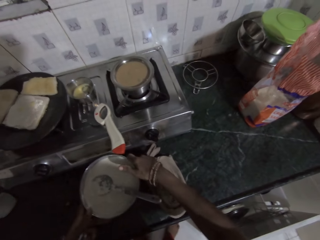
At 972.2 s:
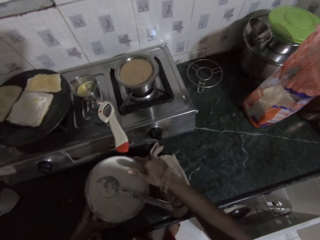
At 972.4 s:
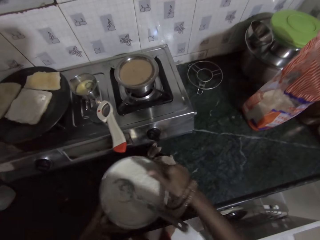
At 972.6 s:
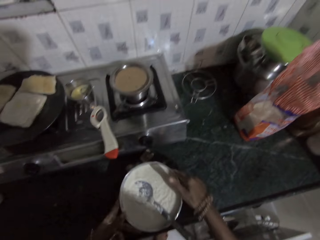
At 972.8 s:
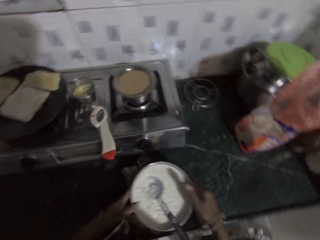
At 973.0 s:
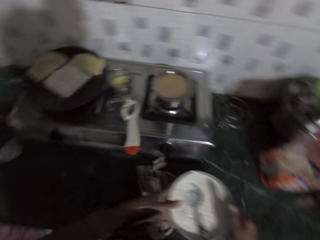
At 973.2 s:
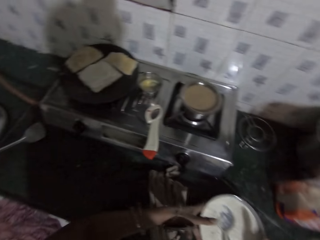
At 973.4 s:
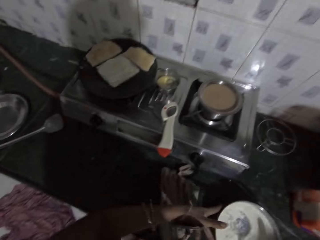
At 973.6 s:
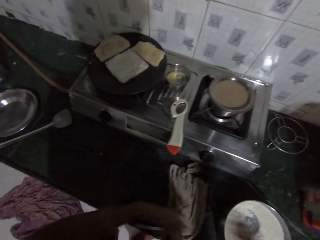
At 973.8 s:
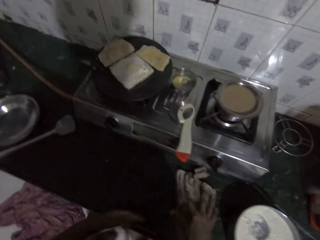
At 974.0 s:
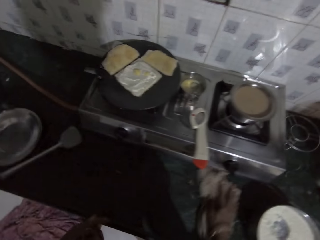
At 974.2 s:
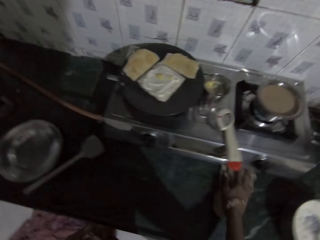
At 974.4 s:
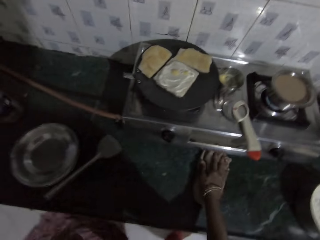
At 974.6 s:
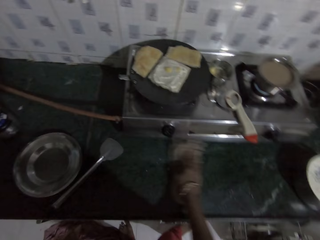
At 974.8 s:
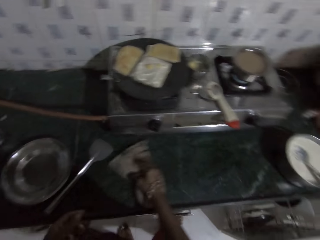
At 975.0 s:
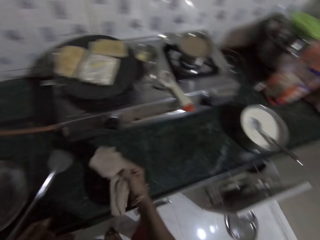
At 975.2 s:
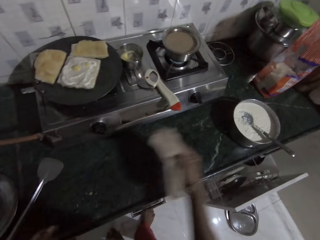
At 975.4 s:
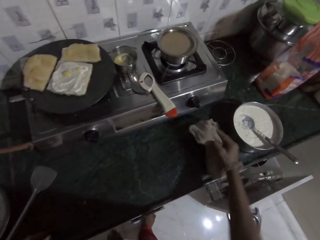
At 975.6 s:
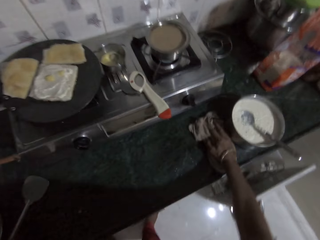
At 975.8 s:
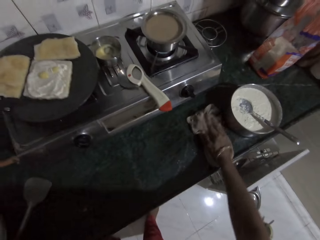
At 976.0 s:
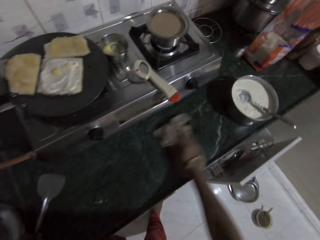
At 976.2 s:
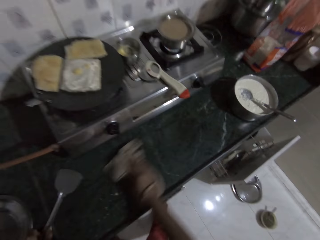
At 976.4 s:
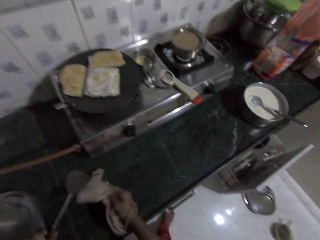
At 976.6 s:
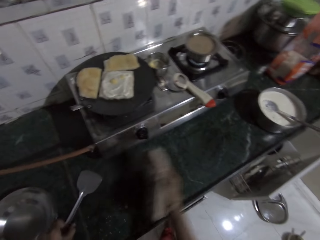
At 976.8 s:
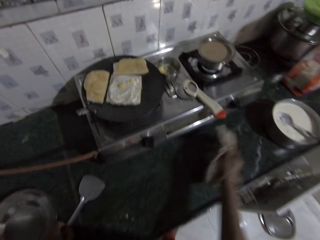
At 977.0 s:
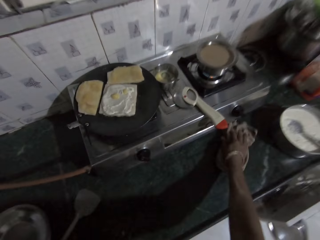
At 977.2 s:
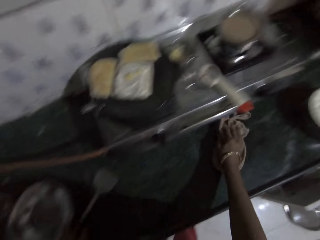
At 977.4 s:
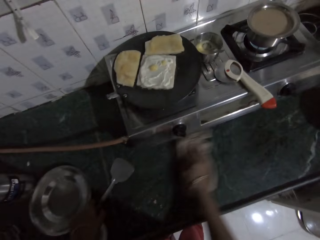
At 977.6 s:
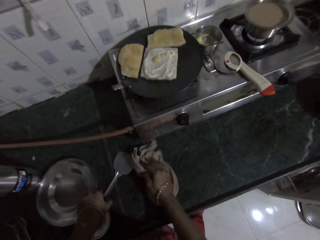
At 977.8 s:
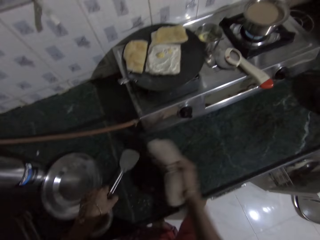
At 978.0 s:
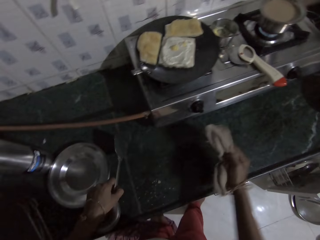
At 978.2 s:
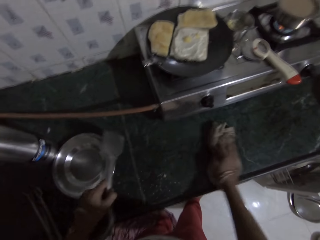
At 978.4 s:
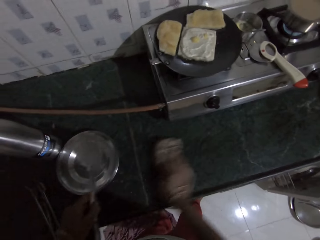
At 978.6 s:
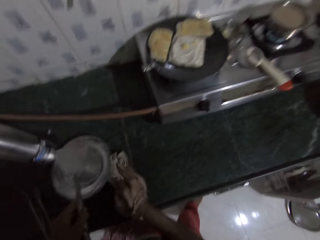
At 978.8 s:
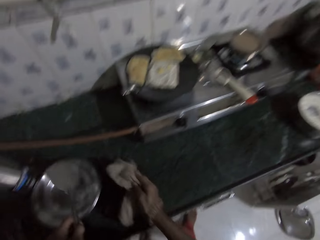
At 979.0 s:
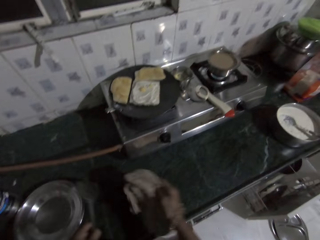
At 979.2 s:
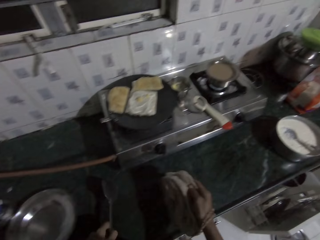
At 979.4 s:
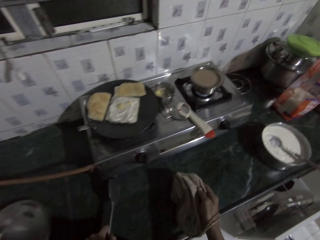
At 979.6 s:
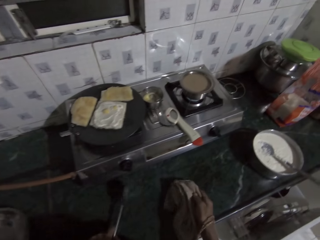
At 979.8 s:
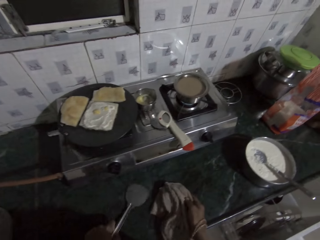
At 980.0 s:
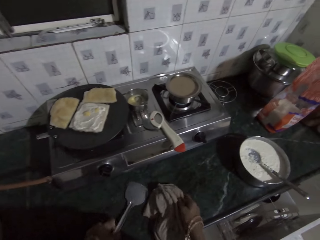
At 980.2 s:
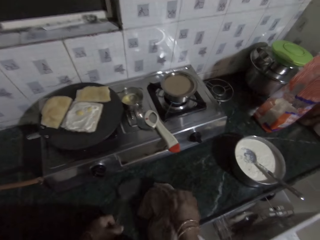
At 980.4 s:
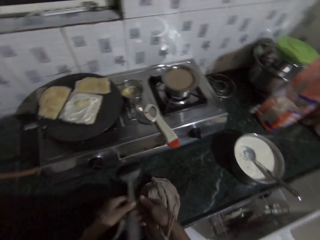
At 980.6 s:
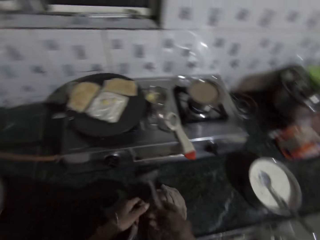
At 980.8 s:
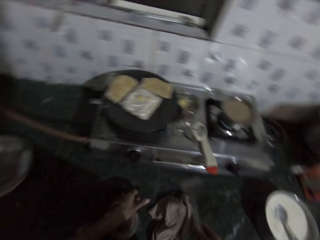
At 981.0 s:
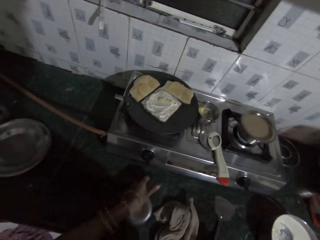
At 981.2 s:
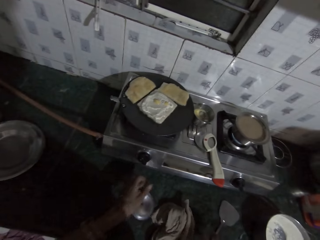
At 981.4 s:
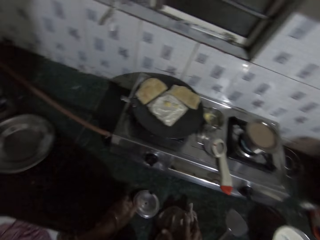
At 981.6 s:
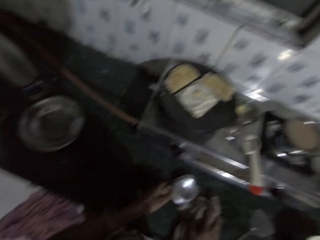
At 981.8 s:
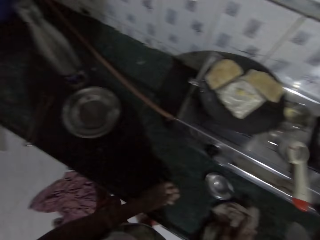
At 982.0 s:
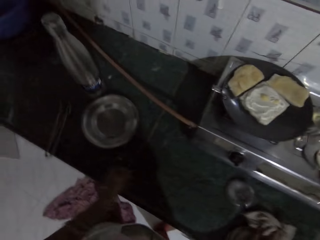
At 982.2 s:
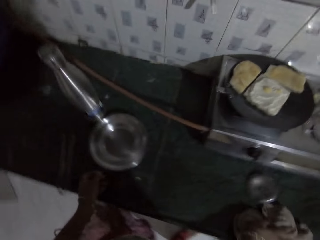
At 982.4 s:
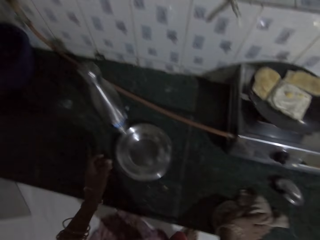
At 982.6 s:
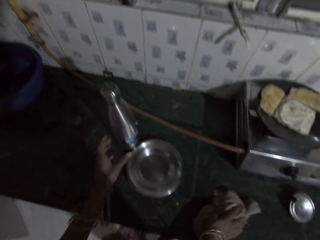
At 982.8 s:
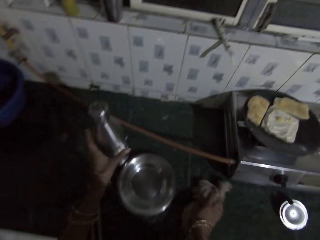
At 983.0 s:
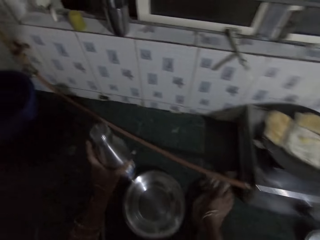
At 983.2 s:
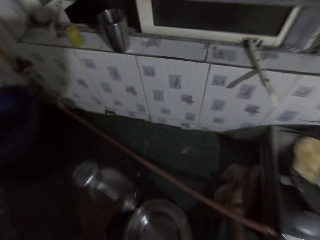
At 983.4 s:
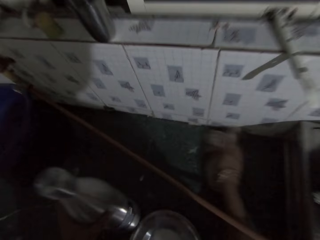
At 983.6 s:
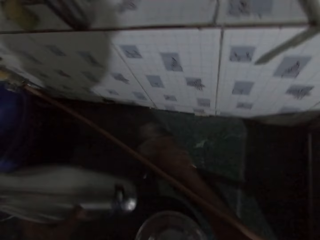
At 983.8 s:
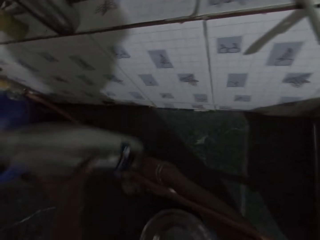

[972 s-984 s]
The camera wearer drops the cloth on the countertop with his right hand. He moves a bowl aside. He picks the bowl from the countertop with both hands. He places the bowl on the countertop with both hands. He cleans the countertop with the cloth in his right hand. He picks the spatula from the countertop with his left hand. He wipes the countertop. He drops the cloth on the countertop with his right hand. He passes the spatula from his left hand to his right hand. He places the cover on the countertop with his left hand. He puts the spatula down. He moves the cover on the countertop with his left hand. He cleans the countertop with the cloth in his right hand. He picks a bottle from the countertop with his left hand.

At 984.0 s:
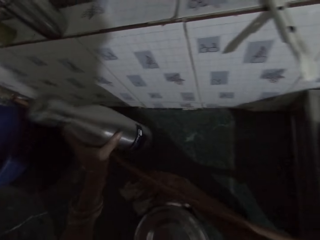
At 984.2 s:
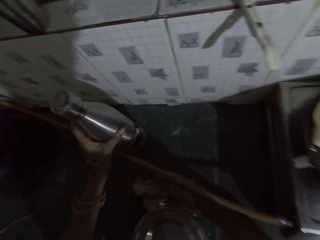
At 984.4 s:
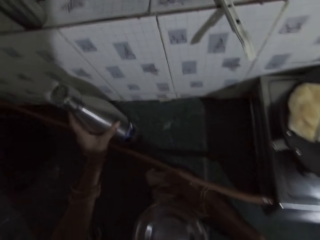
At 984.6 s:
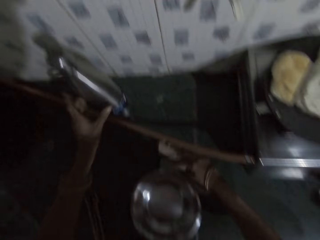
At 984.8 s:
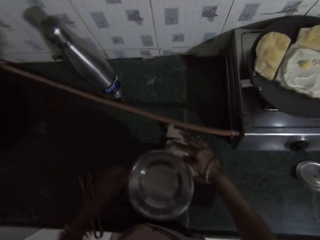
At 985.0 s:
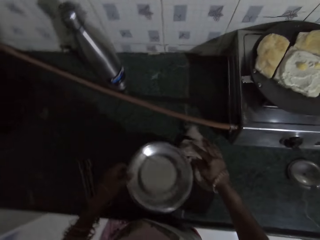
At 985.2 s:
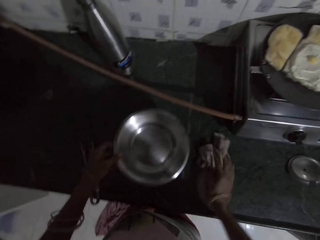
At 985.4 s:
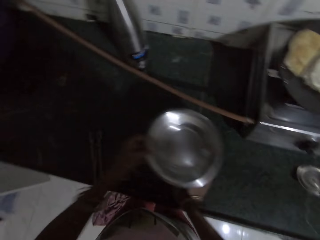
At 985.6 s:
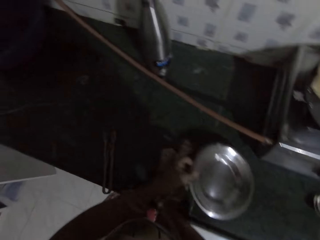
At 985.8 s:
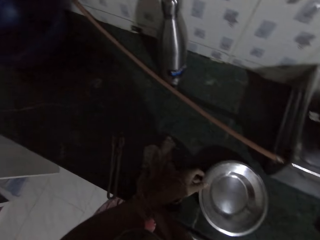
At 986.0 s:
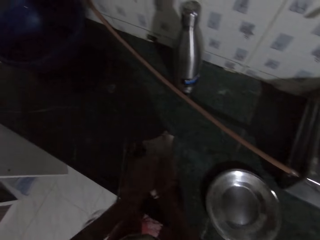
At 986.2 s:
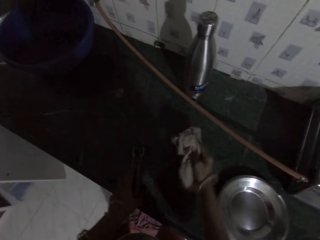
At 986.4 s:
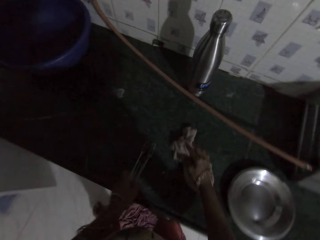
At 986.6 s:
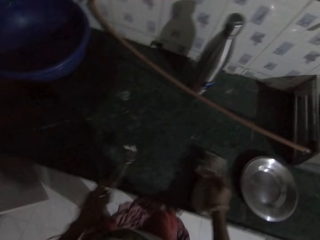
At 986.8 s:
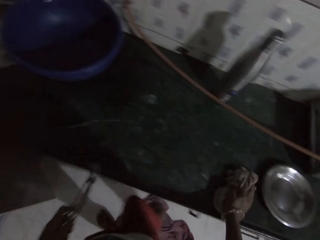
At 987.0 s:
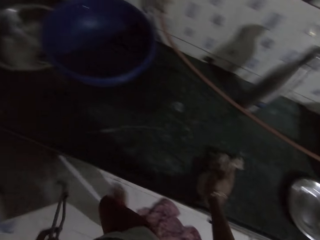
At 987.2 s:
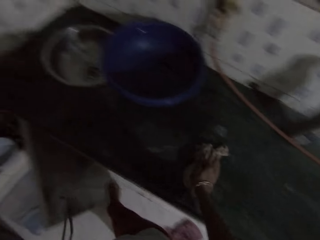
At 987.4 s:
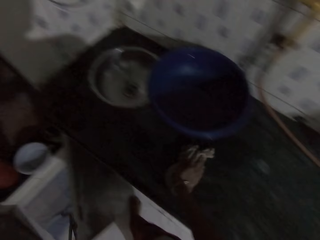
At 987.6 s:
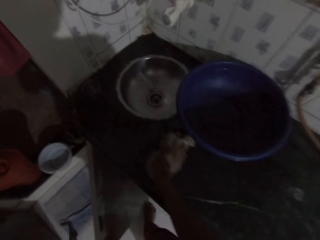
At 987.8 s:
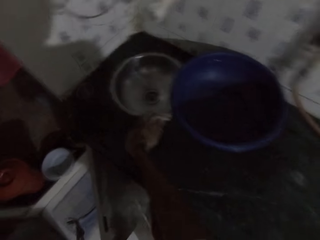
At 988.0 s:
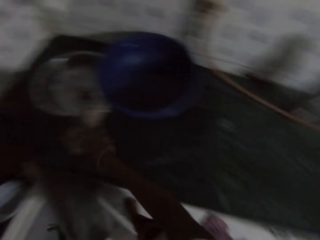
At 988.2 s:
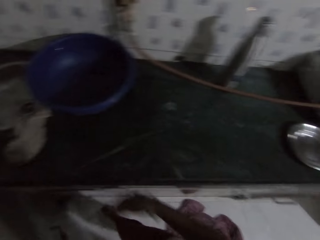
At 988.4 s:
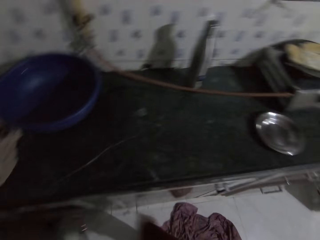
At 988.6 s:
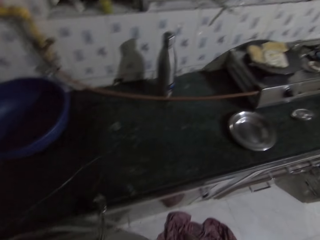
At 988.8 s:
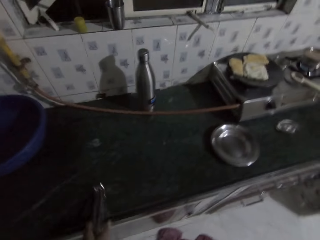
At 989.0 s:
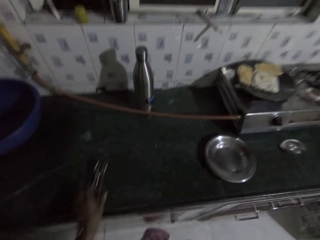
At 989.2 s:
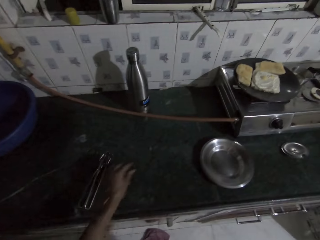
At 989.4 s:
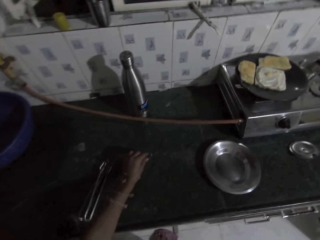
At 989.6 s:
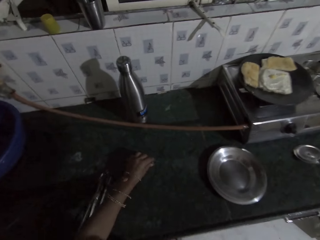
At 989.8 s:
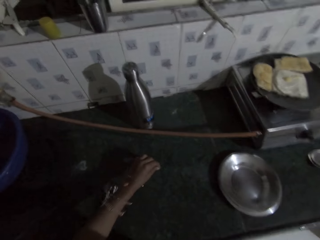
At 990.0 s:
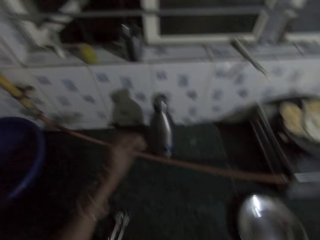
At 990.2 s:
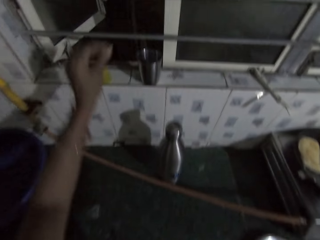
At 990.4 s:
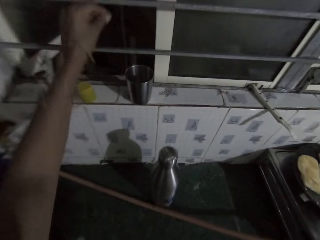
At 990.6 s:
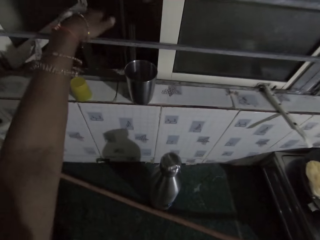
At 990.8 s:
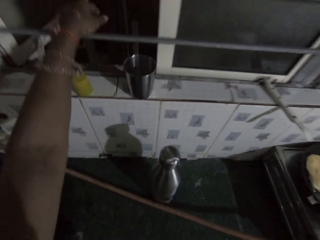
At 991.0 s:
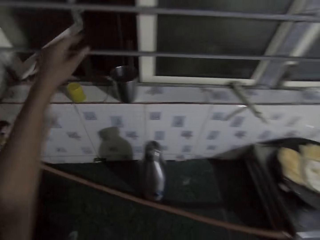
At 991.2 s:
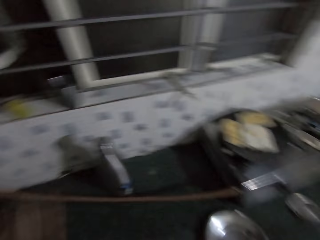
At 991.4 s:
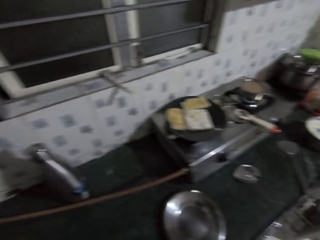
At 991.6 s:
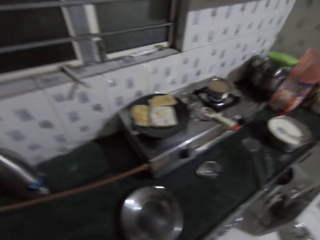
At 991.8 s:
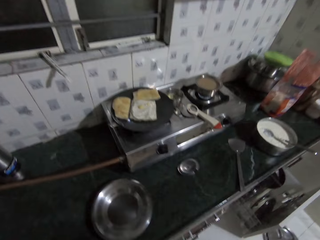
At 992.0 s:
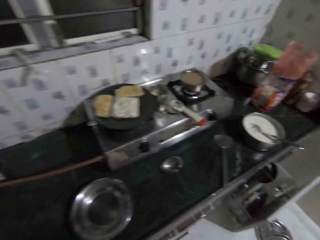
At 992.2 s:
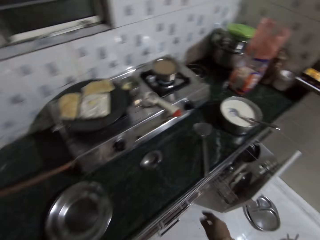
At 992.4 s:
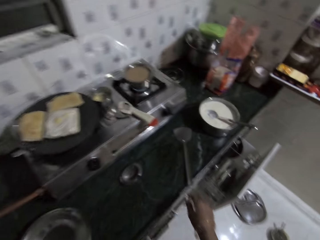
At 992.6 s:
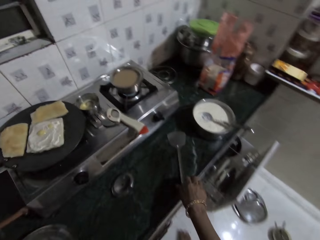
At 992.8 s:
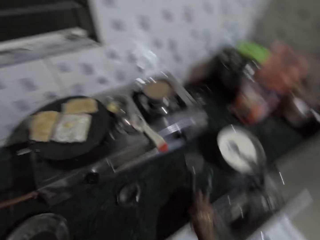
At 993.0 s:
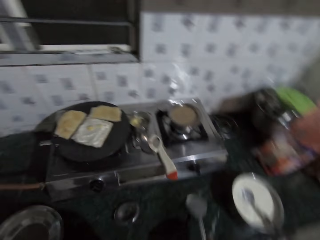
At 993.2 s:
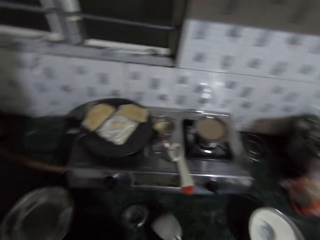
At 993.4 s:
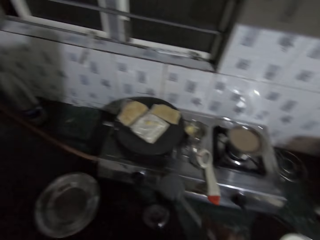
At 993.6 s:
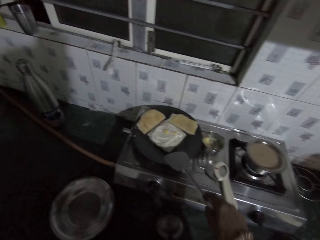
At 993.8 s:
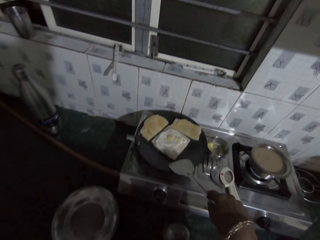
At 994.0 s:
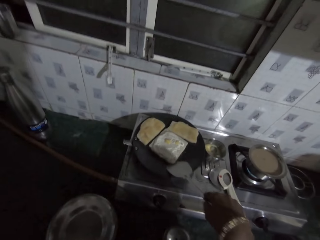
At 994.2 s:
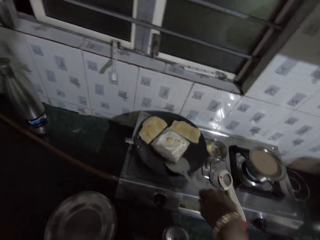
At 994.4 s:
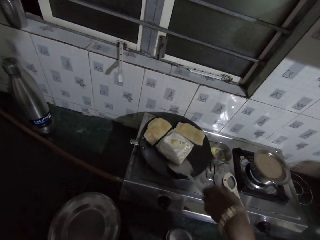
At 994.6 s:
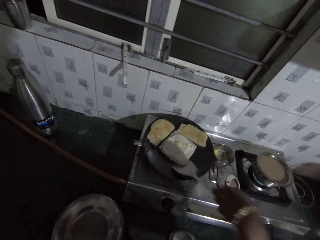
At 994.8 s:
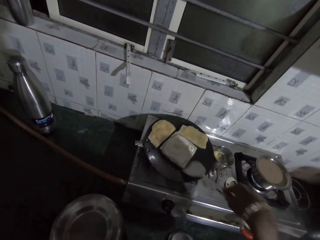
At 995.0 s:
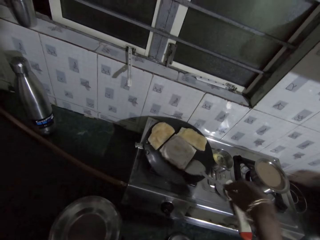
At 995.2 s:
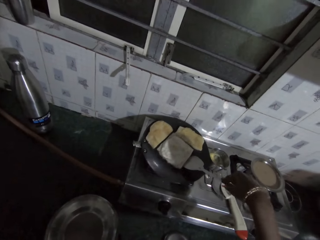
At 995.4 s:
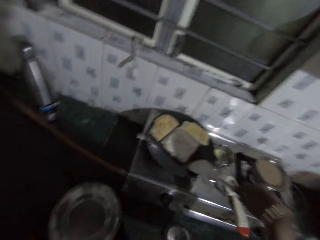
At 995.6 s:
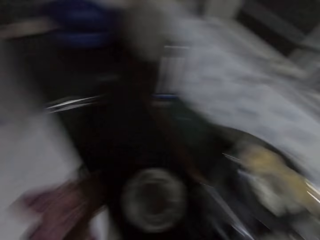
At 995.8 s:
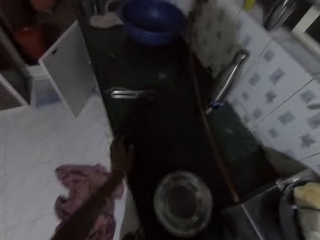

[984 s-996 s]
The camera wearer places the bottle on the countertop with his left hand. He picks a plate from the countertop with his left hand. He places the plate on the countertop with his left hand. He picks the pan clamp from the countertop with his left hand. He places the clamp on the countertop with his left hand. He picks a pebble from the countertop with his left hand. He throws the pebble out the window with his left hand. He stares at the countertop. He picks the spatula from the countertop with his right hand. He toasts the bread. He scrapes the bread in the pan with the spatula in his right hand.
